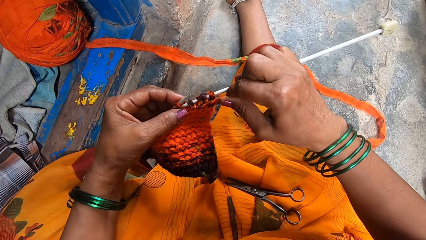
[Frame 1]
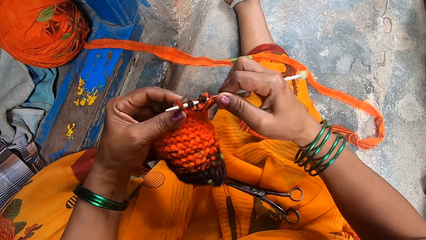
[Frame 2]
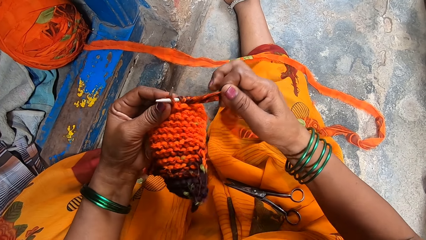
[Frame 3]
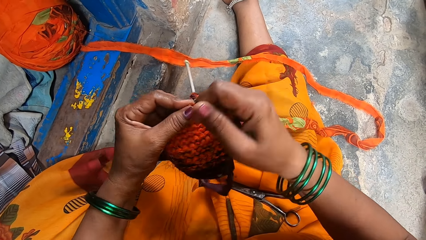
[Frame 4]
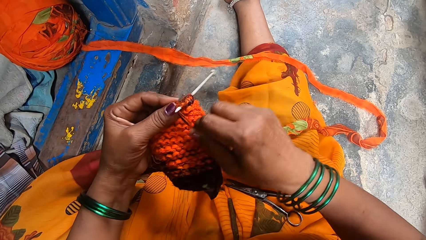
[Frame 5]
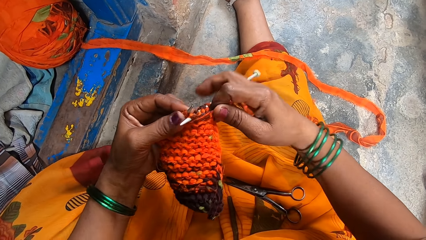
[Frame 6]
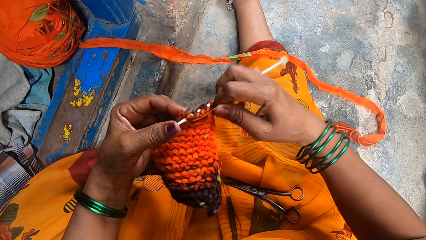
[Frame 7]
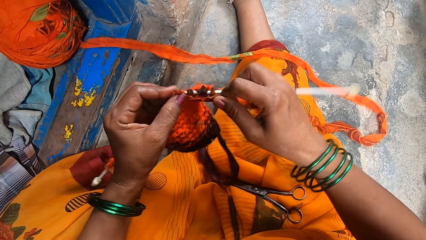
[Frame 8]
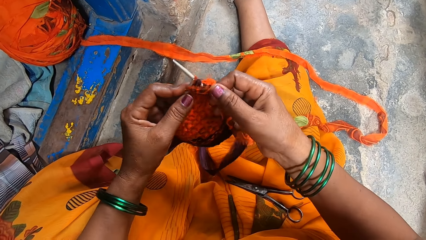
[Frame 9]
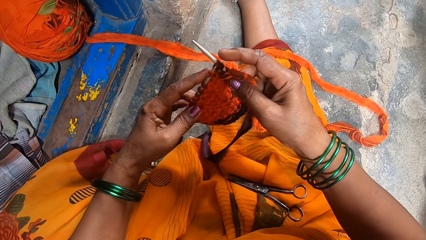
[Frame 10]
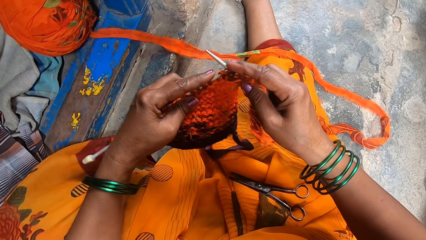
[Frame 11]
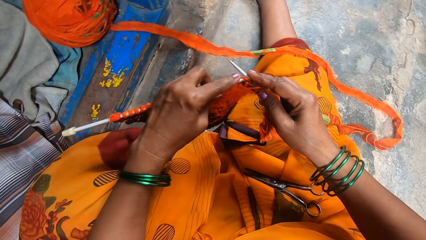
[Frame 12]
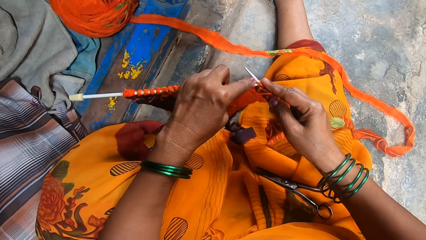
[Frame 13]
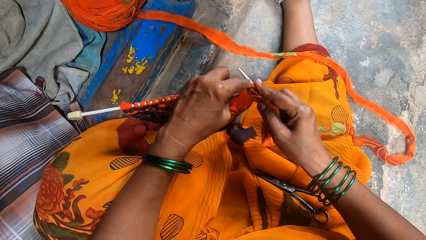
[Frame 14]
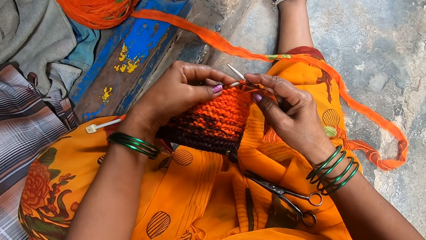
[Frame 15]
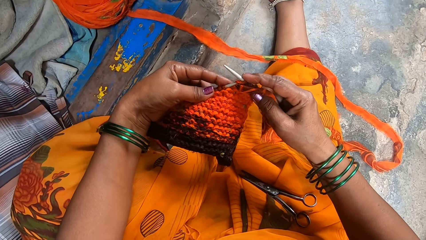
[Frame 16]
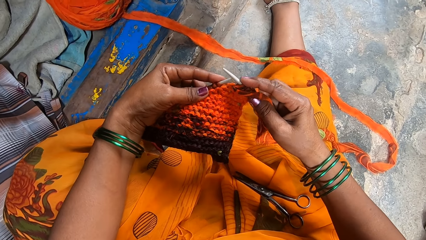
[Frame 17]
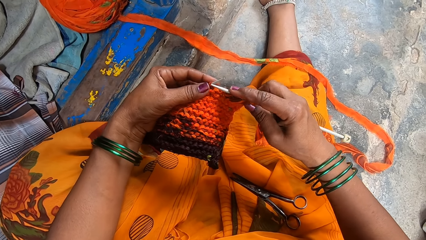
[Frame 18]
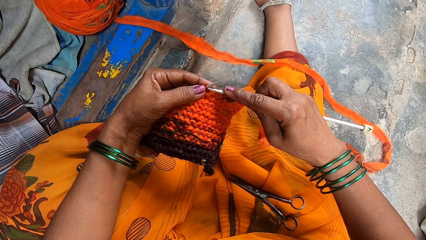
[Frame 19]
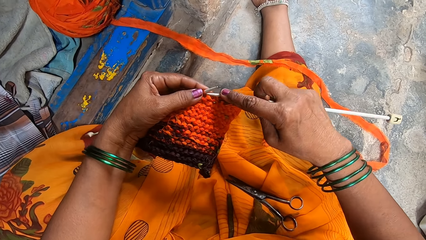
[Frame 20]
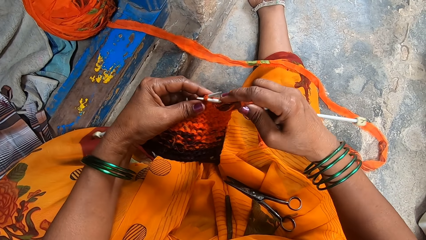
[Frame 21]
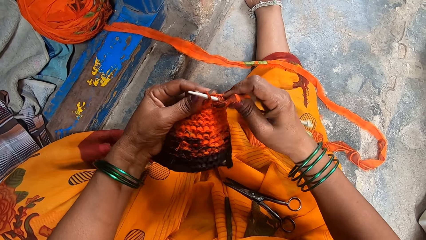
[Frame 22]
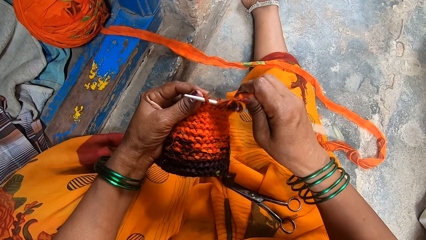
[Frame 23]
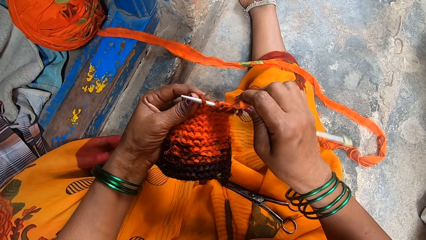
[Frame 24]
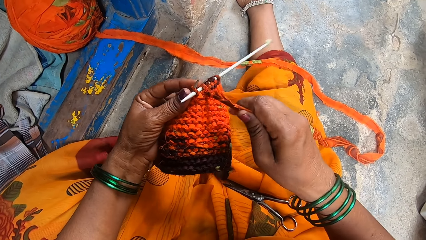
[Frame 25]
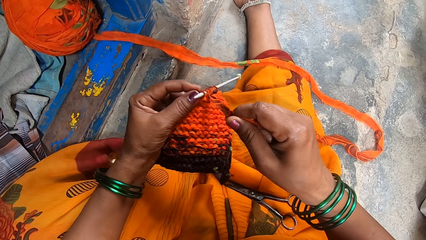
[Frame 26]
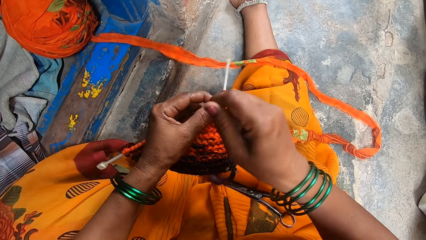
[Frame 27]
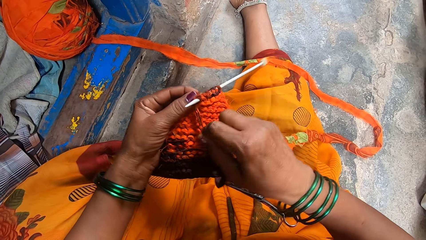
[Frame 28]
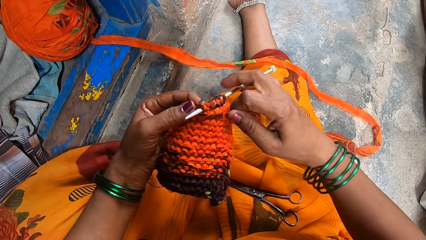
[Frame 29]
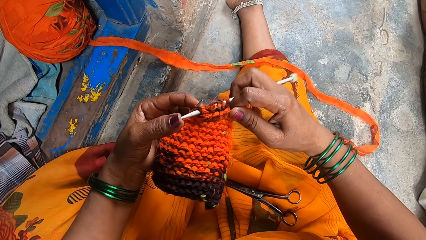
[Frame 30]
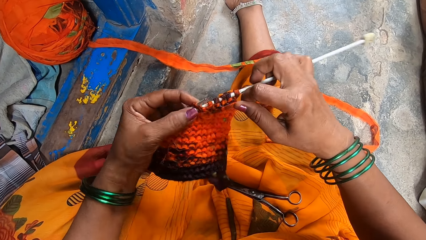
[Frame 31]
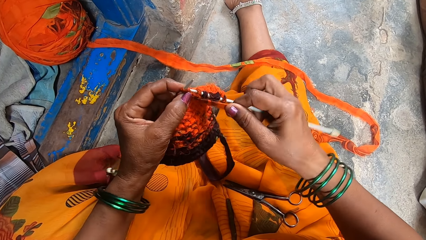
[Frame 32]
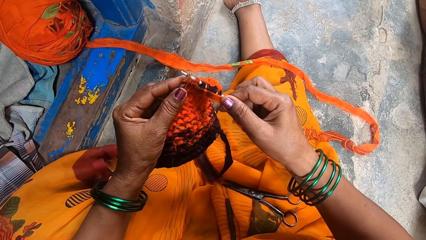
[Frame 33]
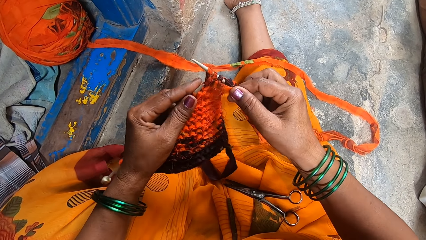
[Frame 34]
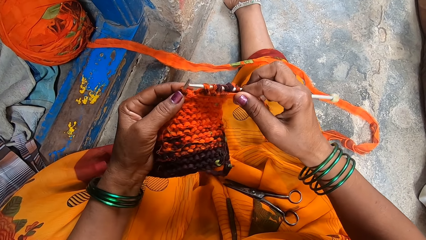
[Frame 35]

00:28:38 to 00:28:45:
The camera wearer knits clothing with needles.

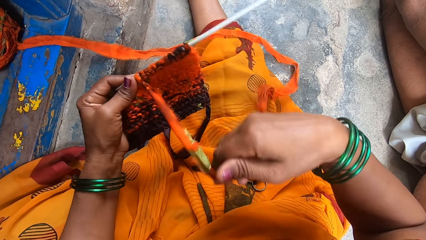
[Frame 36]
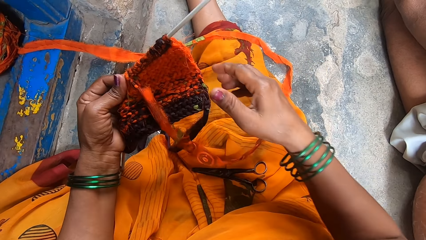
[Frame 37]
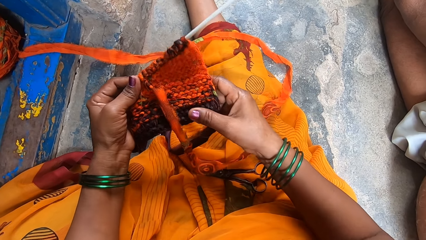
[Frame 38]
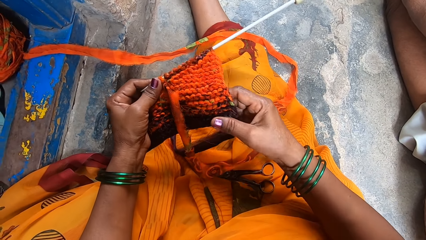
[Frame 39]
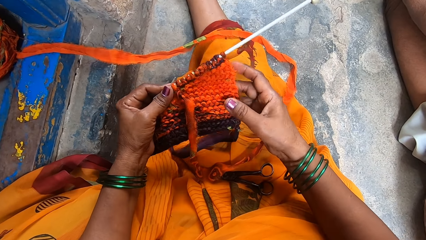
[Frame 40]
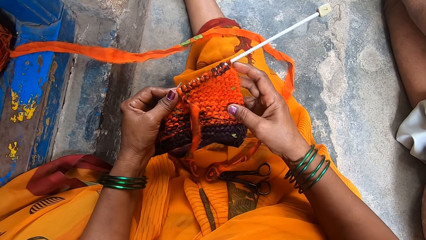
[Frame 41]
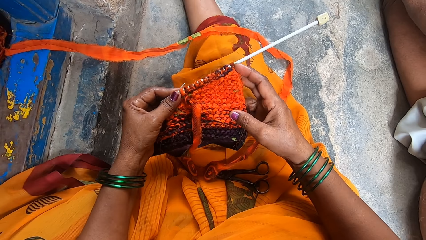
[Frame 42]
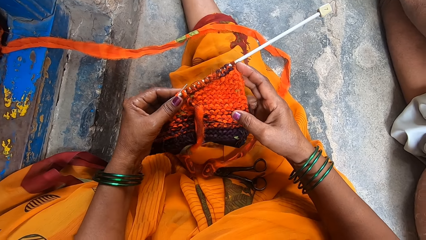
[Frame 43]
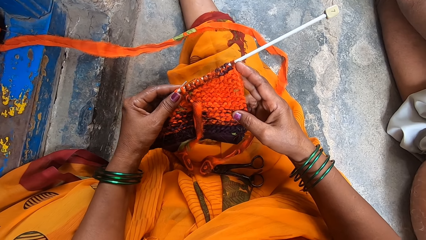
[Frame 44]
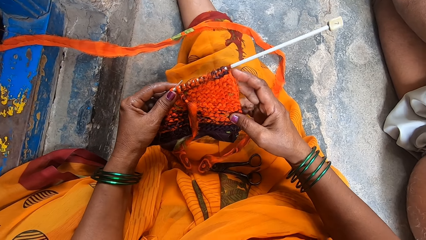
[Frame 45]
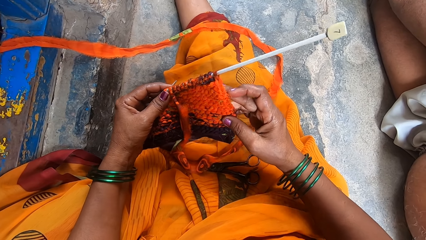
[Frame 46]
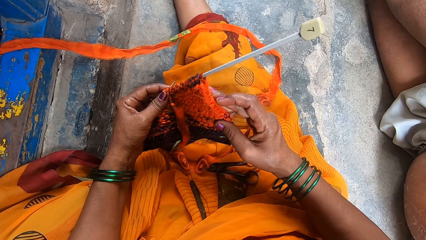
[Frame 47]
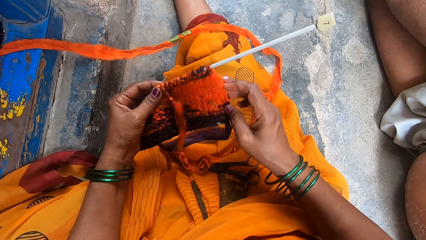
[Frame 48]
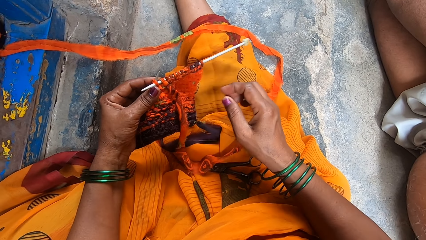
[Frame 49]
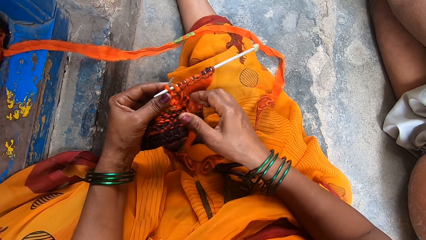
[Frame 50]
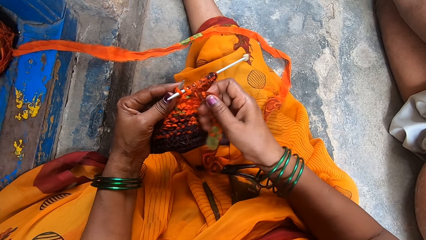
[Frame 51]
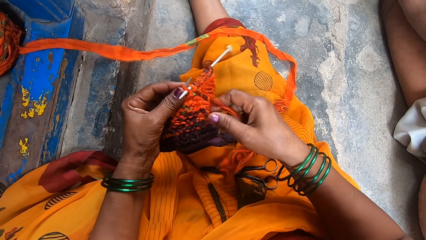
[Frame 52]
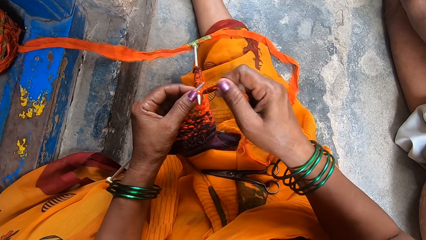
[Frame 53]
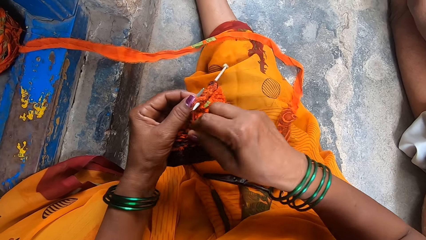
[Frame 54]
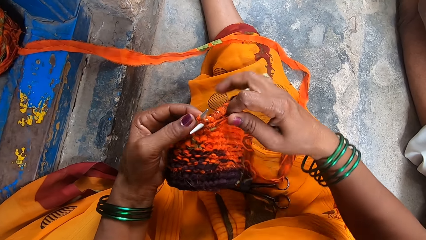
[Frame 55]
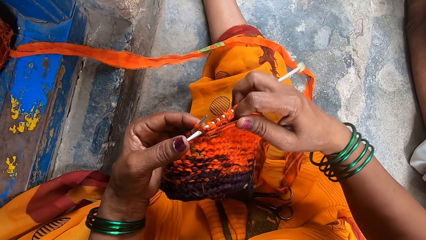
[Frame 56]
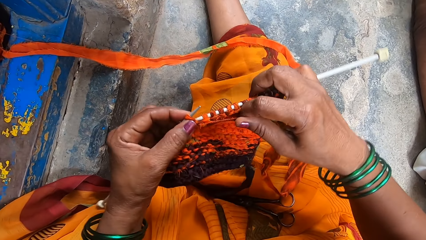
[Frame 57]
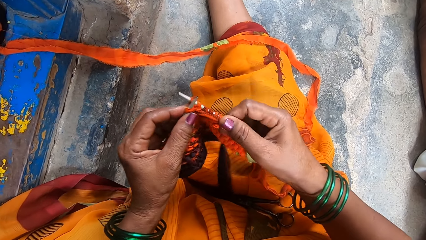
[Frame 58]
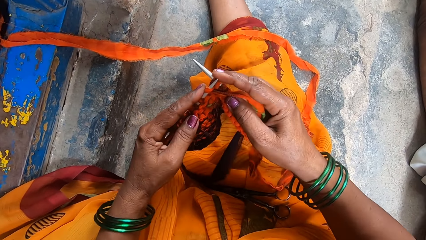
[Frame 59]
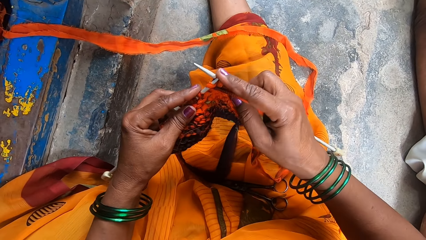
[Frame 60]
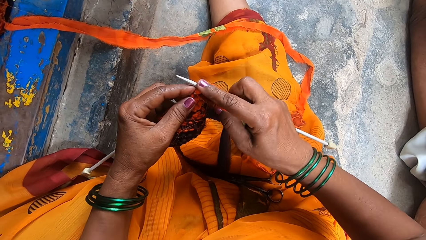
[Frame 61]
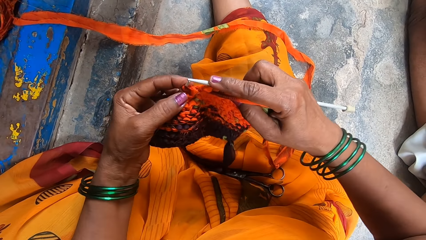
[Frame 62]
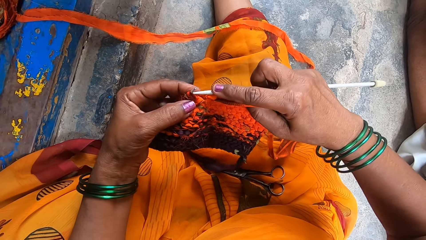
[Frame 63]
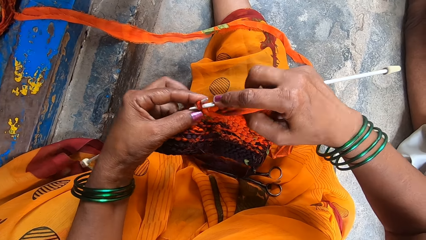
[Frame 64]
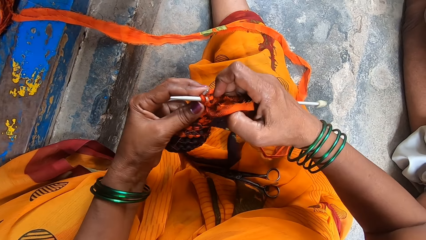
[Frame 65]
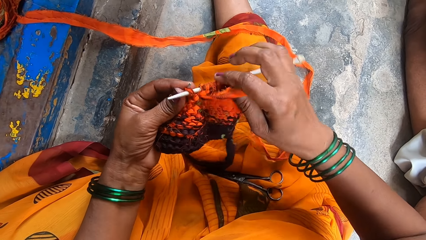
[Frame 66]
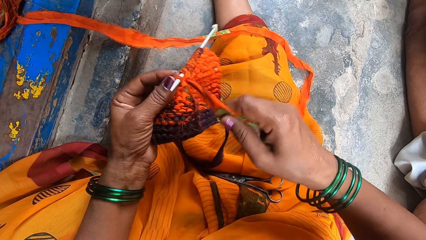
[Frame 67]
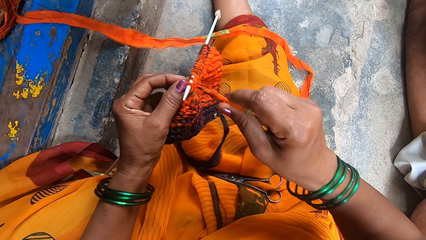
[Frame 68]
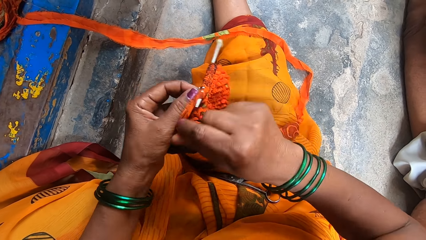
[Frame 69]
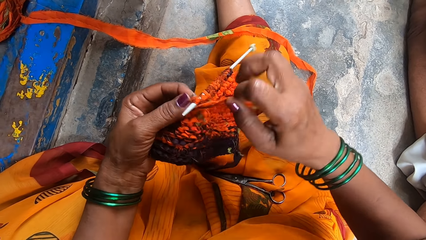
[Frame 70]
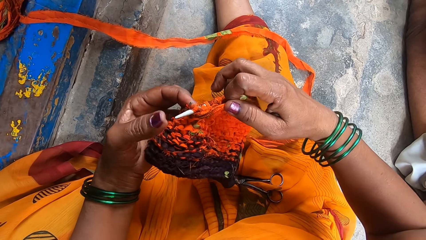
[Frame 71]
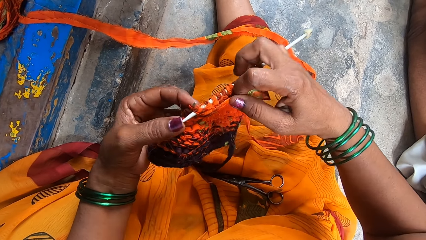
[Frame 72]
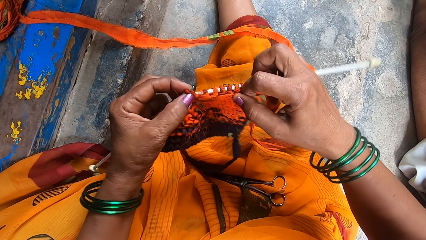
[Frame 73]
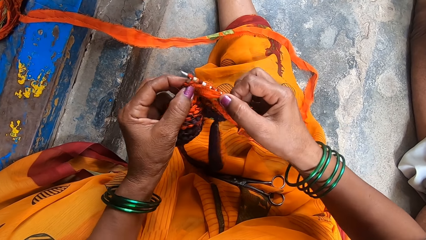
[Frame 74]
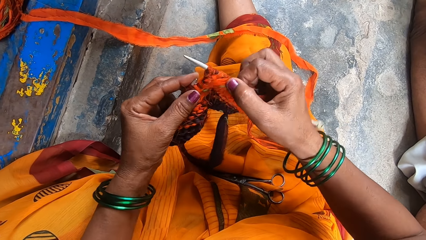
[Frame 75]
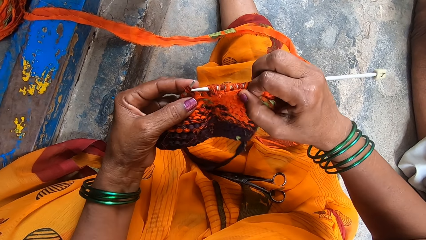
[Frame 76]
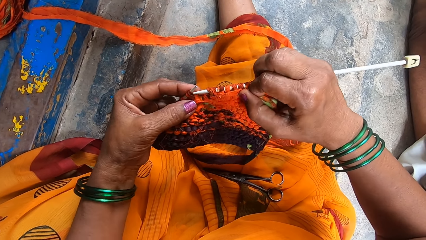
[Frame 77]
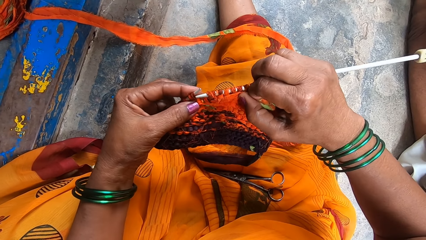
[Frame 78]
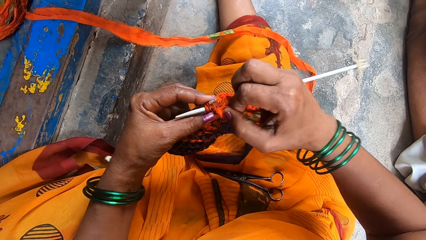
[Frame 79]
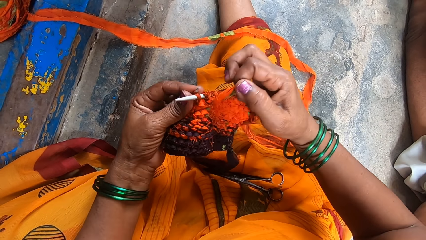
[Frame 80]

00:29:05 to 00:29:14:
The camera wearer looks at the crochet item. They knit.
